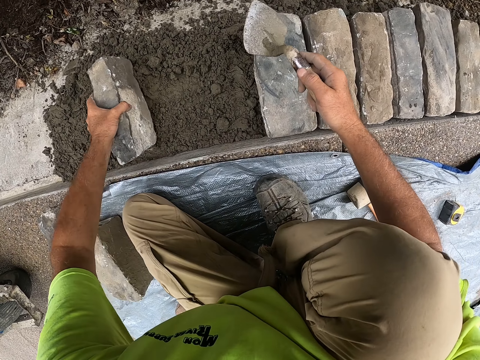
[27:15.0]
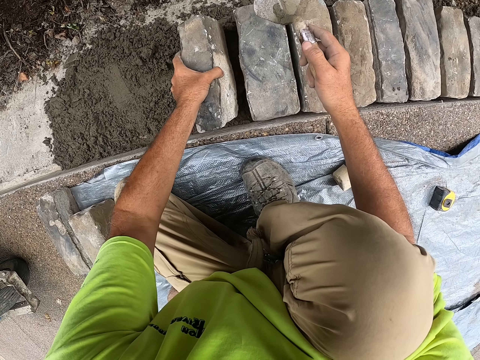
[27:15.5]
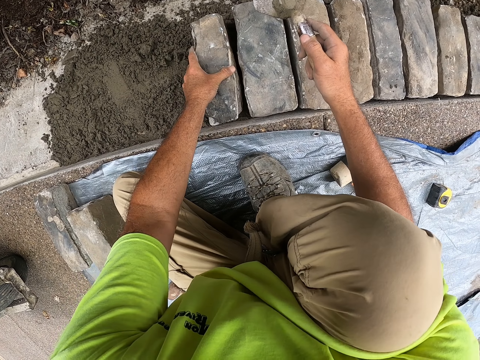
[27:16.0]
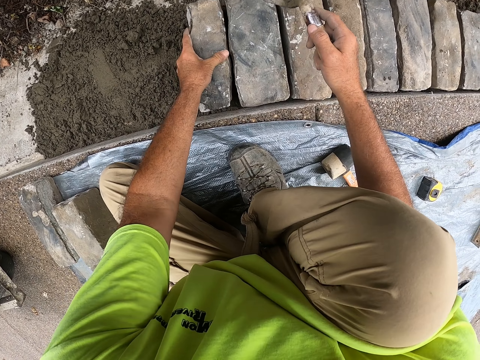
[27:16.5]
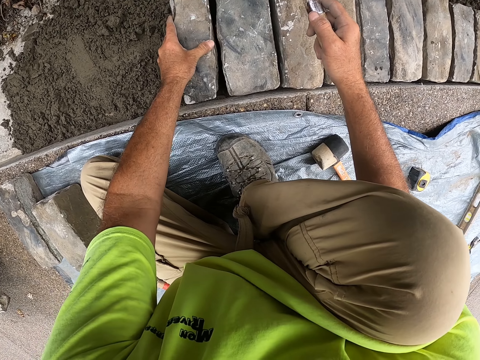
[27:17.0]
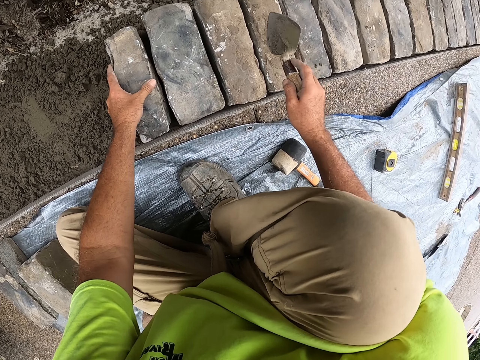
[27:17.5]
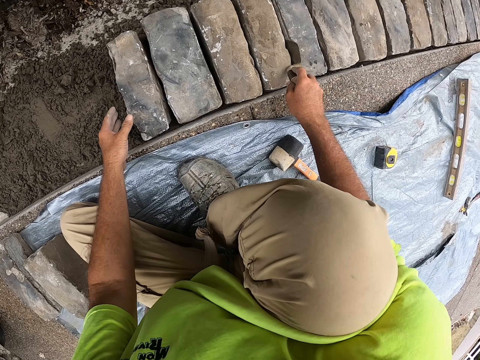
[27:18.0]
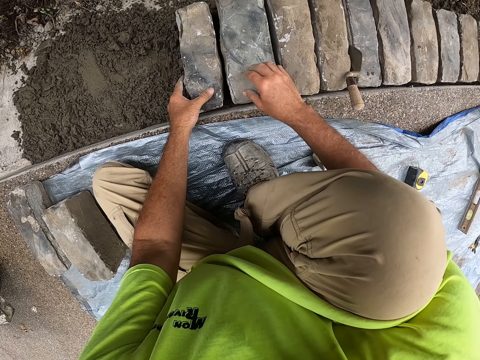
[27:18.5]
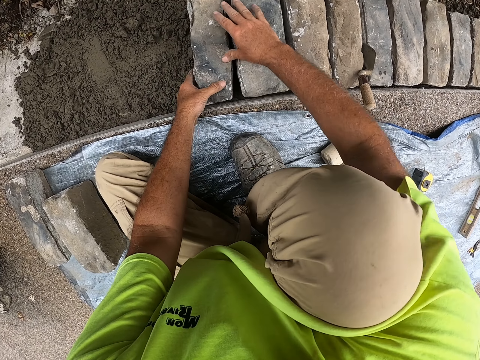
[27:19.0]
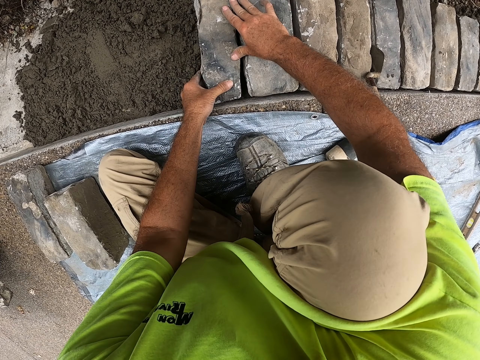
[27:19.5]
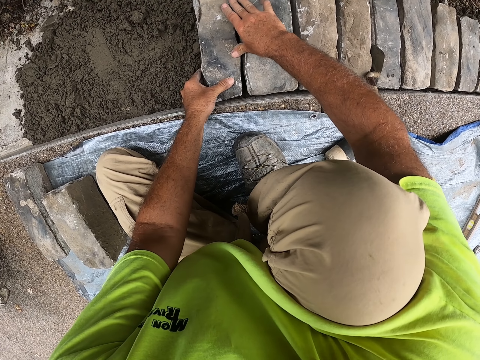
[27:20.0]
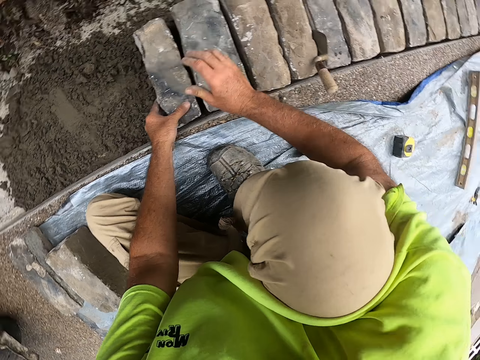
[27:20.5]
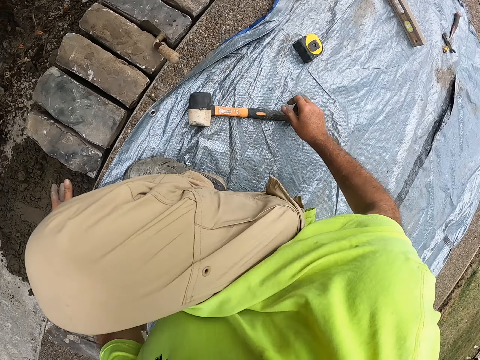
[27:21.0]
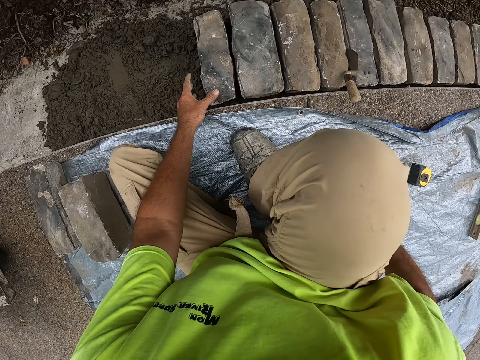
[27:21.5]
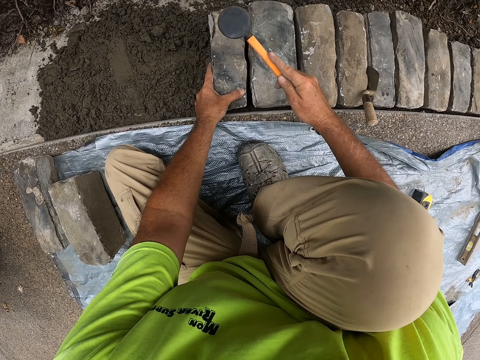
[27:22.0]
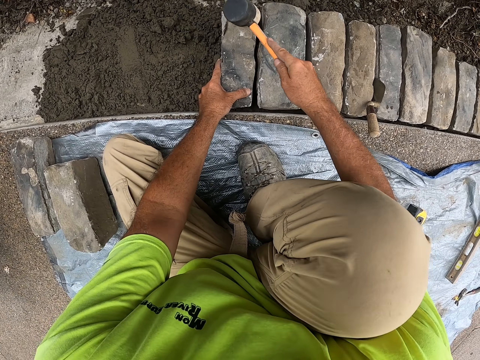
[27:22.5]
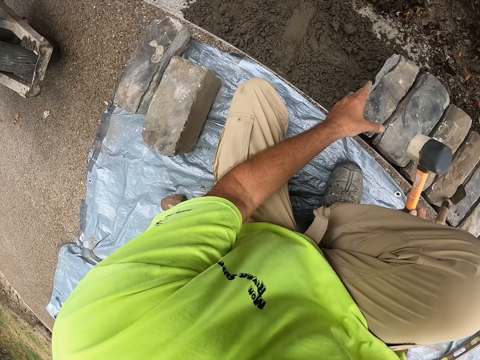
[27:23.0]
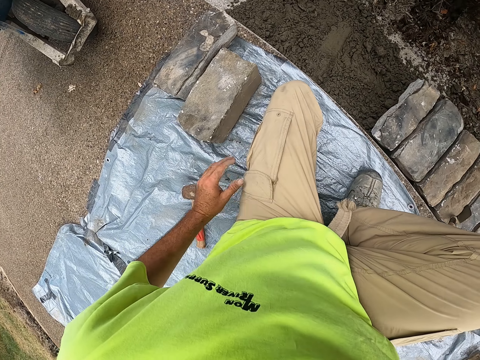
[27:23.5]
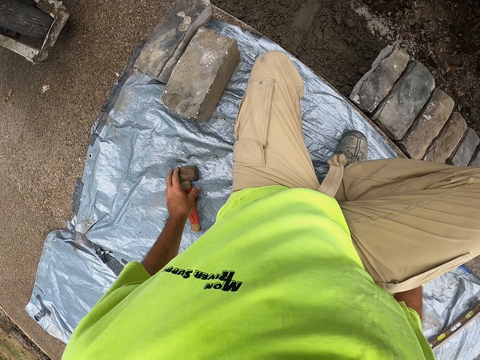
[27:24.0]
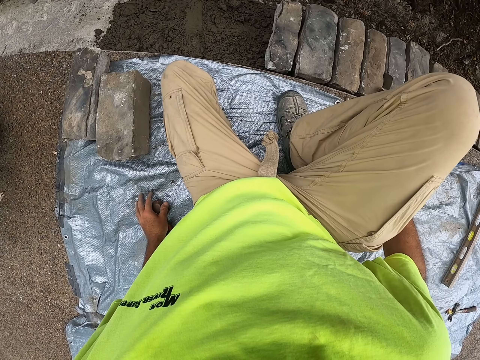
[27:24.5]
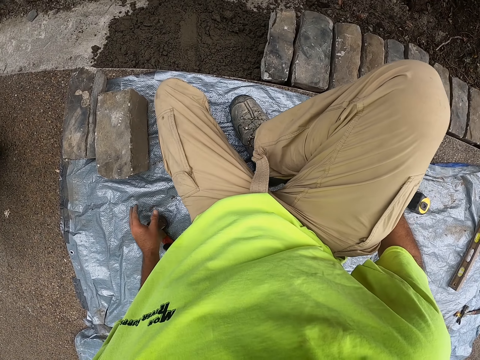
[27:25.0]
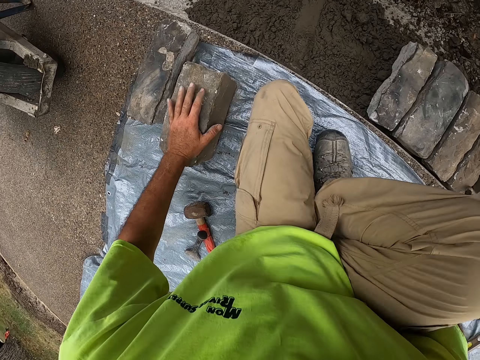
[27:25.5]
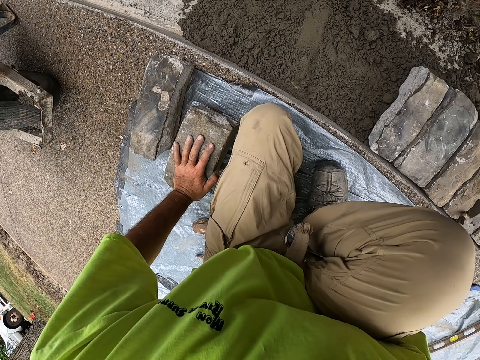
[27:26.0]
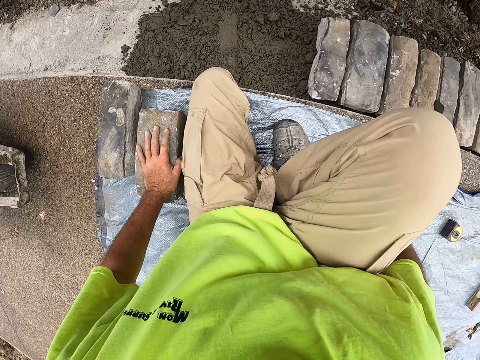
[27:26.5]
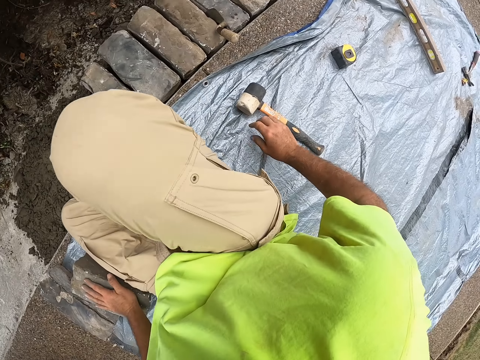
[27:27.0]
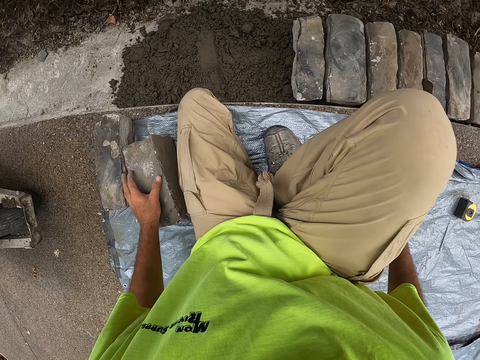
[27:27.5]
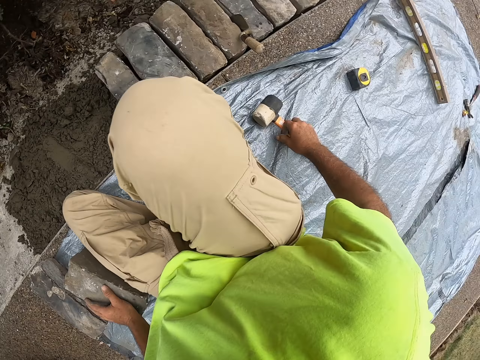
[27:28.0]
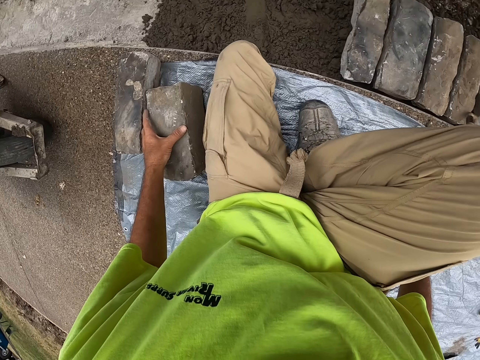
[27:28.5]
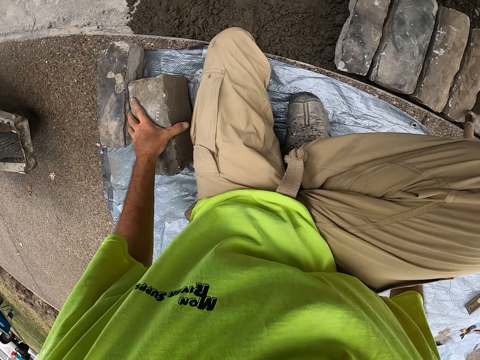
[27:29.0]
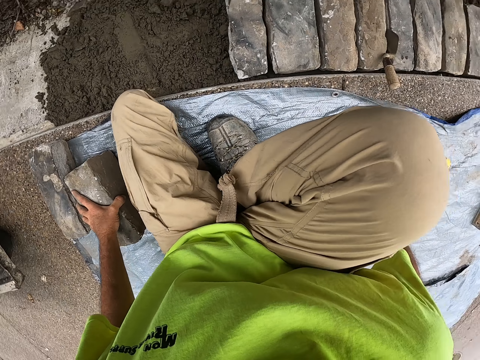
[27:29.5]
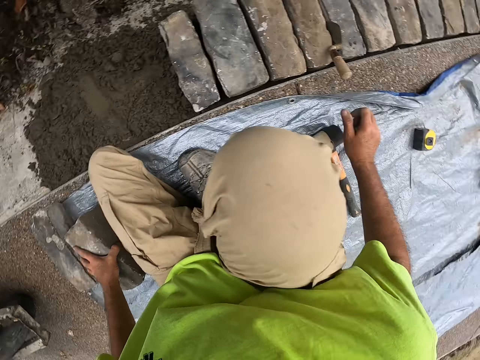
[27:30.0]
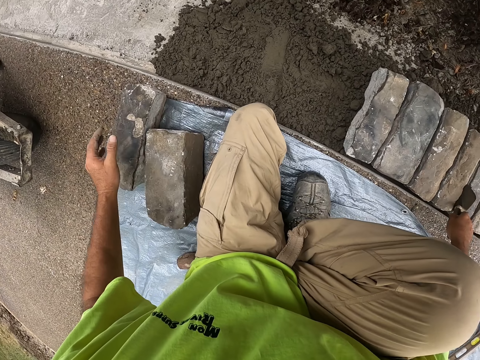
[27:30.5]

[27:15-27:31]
The camera wearer picks up the brick. They place the brick on the concrete. They place the trowel in between the bricks. They fit the bricks. They adjust the position of the brick. They pick up a hammer. They hit the top of the brick. They place the hammer on the piece of paper. They touch another hammer. They touch a brick. They move. They look around.

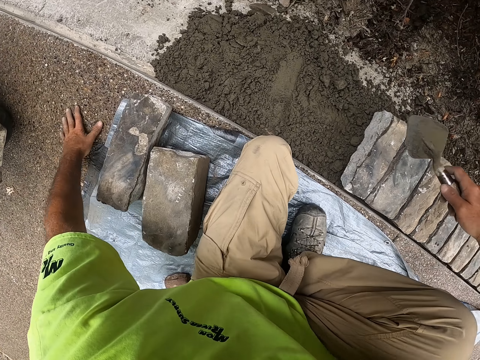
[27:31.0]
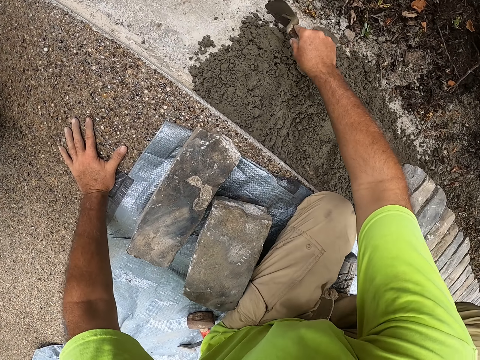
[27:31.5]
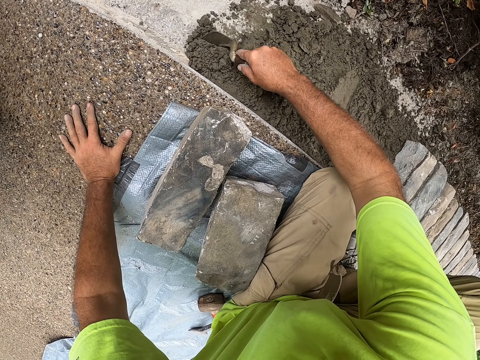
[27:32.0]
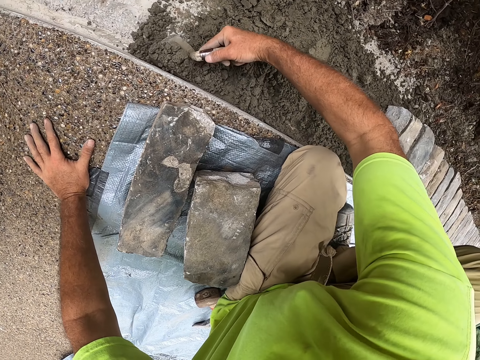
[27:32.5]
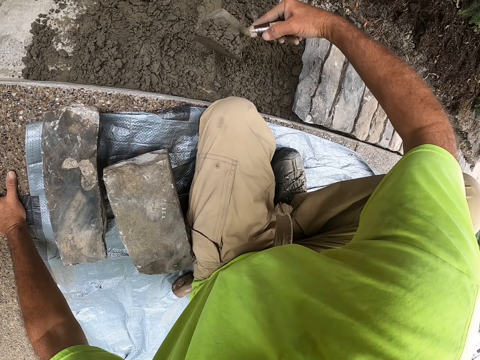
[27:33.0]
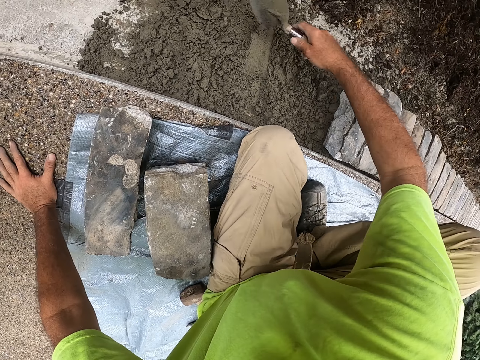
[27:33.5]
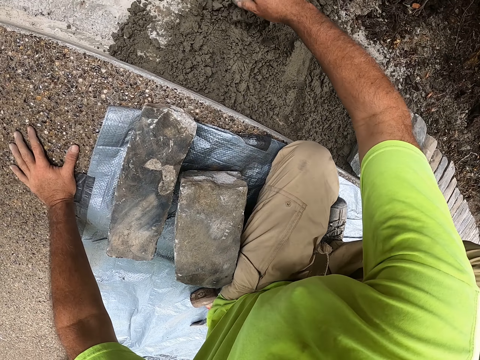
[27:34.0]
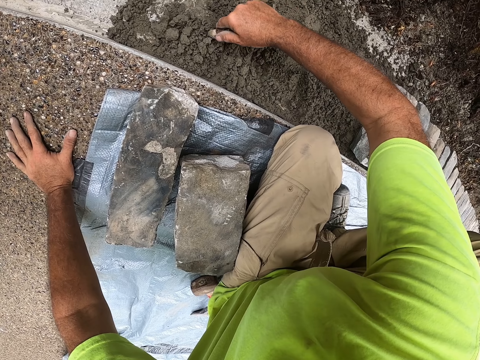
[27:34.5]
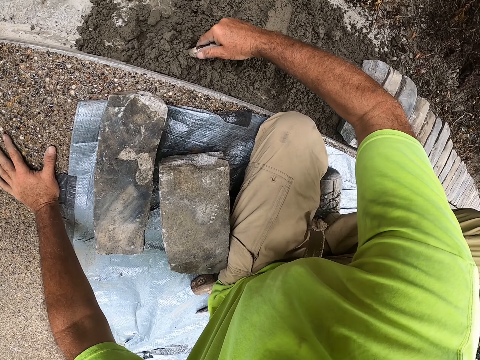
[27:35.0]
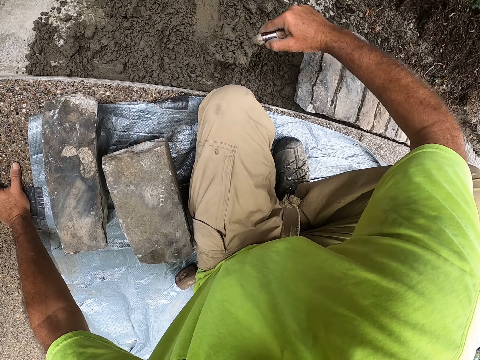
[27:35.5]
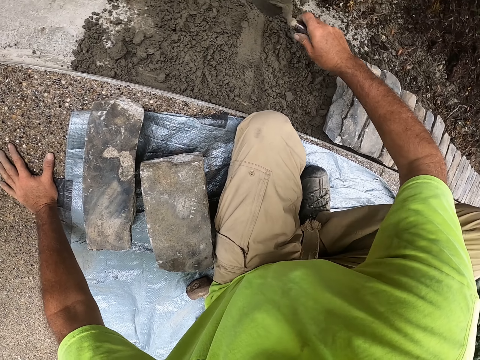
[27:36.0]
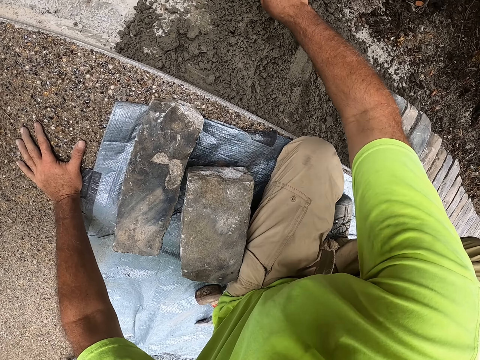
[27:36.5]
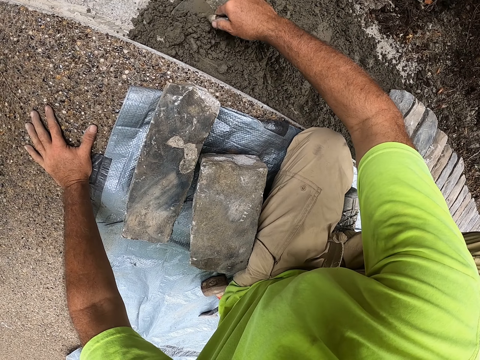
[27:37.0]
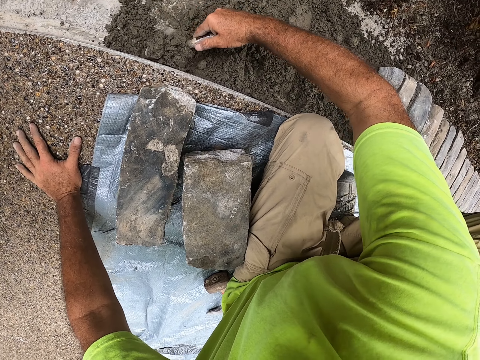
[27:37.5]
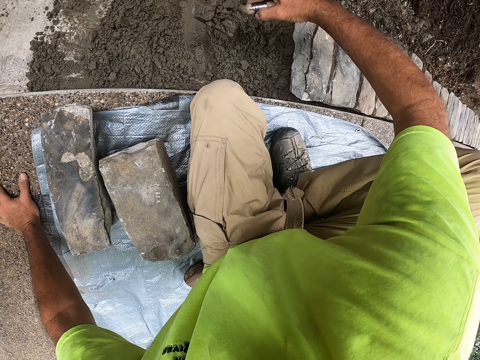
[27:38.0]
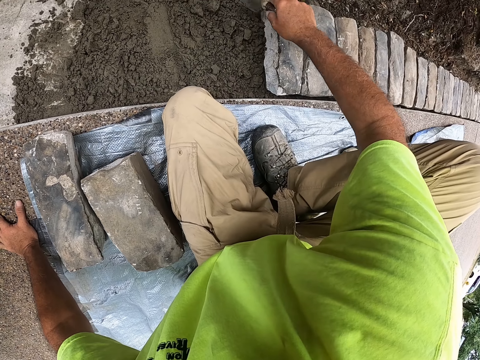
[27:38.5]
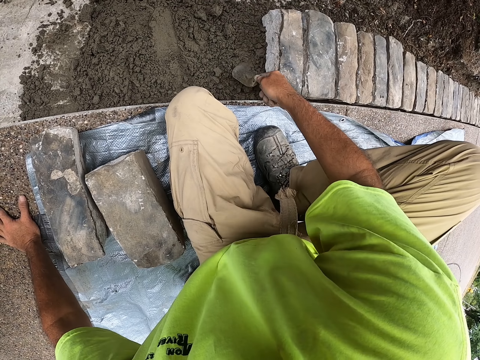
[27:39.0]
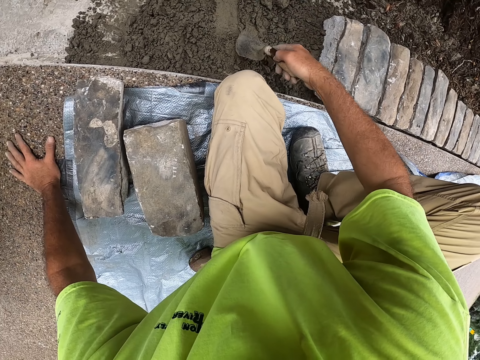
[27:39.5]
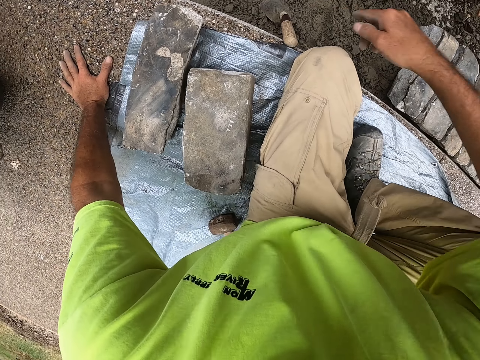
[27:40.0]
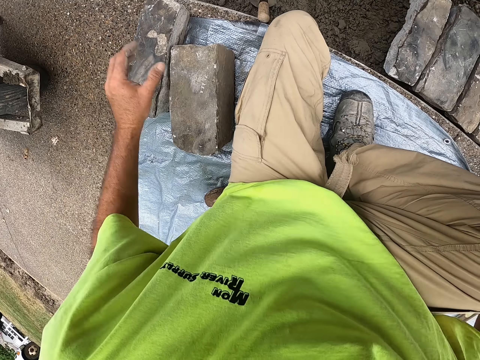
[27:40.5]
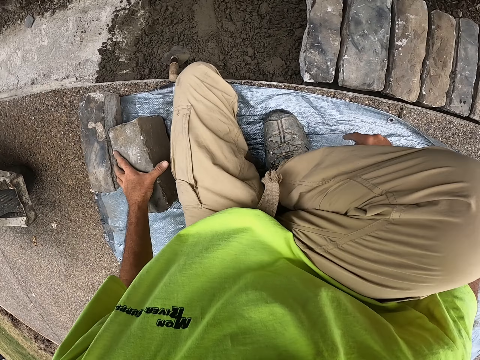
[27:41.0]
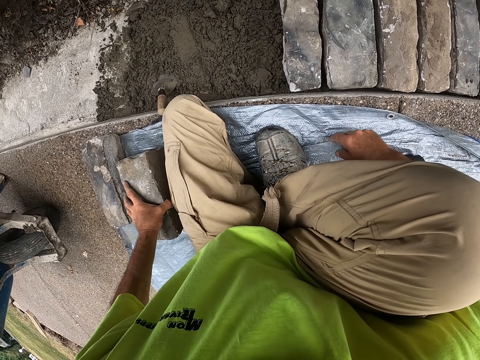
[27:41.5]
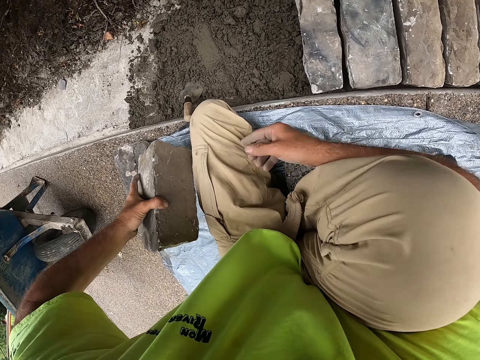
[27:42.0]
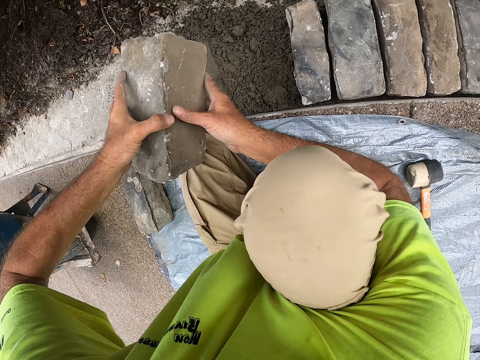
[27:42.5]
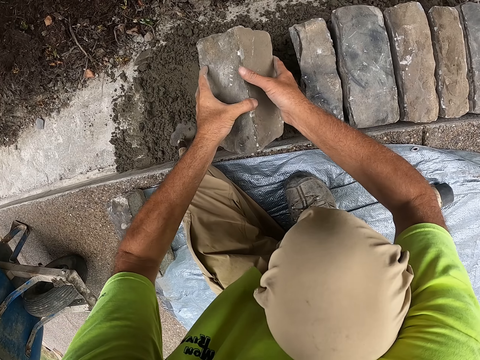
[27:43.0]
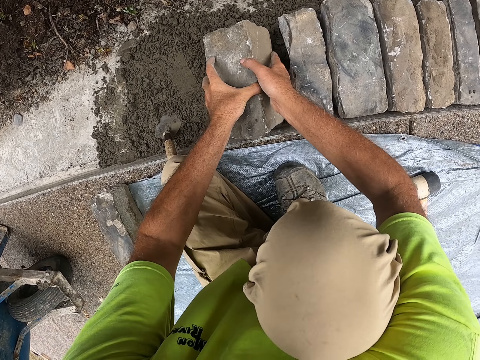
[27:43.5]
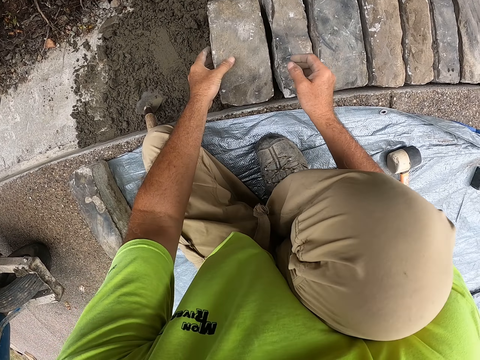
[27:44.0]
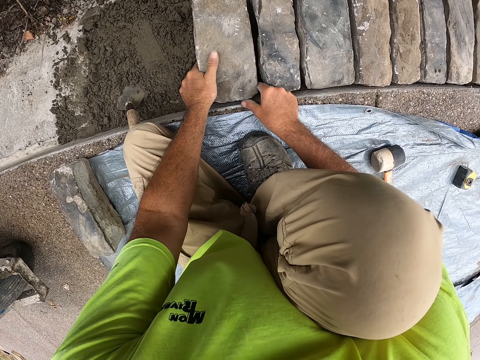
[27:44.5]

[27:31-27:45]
The camera wearer picks up the trowel. They scoop concrete. They pour the concrete on the other concrete near the bricks. They scoop the concrete. They pour the concrete on the other concrete. They scoop the concrete. They pour the concrete on the other concrete. They flatten the concrete. They place the trowel on the concrete. They lift a brick. They place the brick on the concrete.
